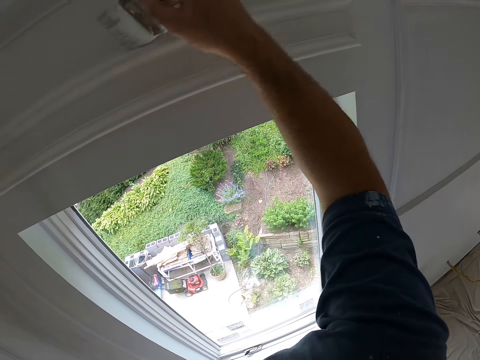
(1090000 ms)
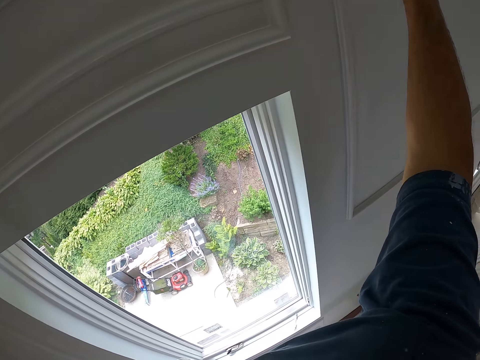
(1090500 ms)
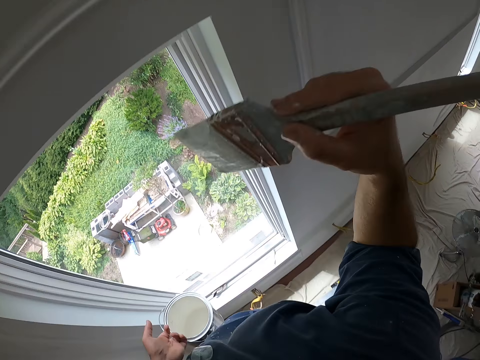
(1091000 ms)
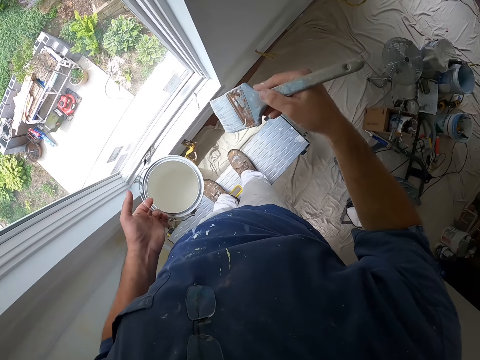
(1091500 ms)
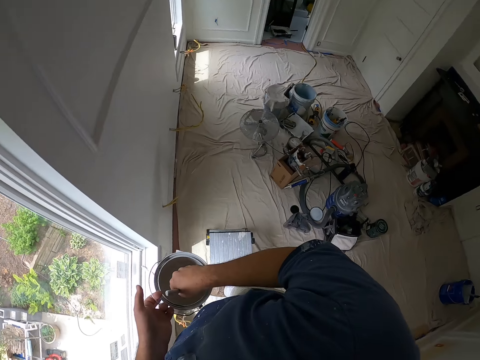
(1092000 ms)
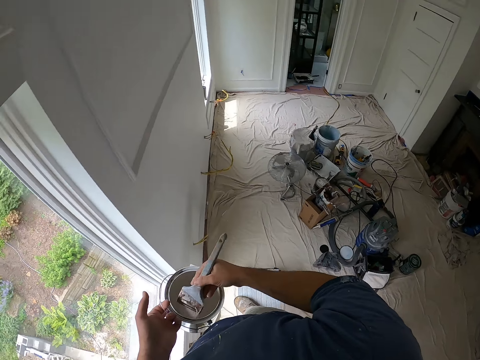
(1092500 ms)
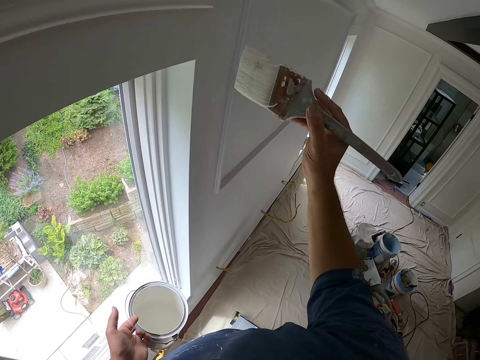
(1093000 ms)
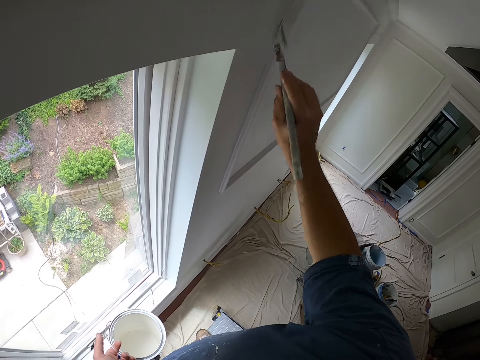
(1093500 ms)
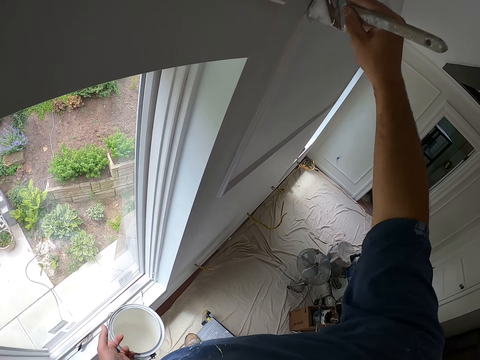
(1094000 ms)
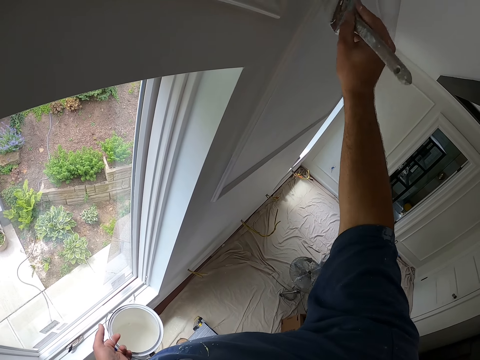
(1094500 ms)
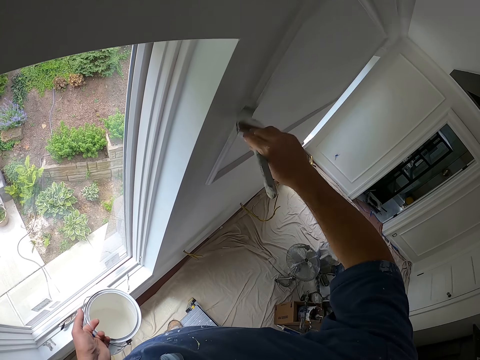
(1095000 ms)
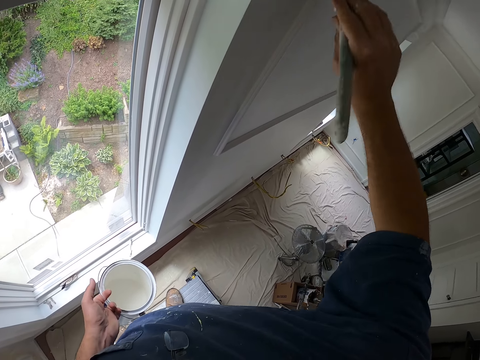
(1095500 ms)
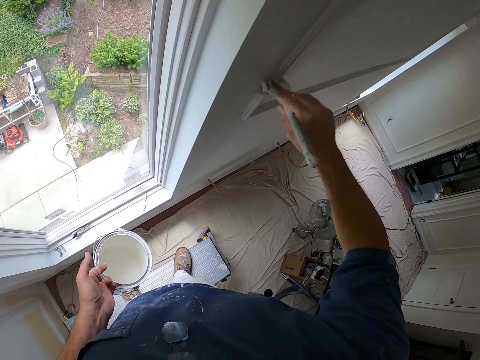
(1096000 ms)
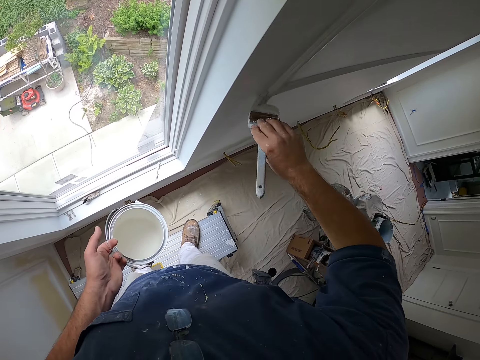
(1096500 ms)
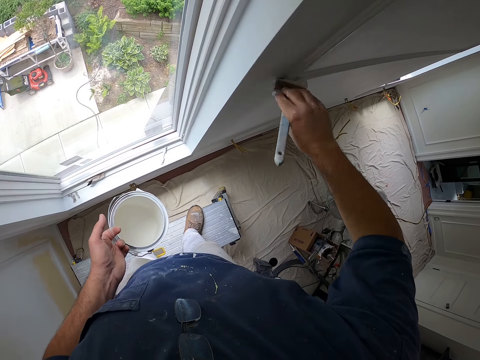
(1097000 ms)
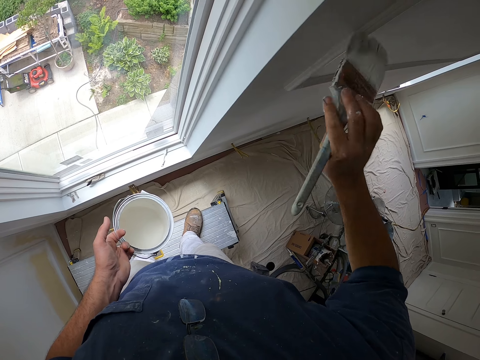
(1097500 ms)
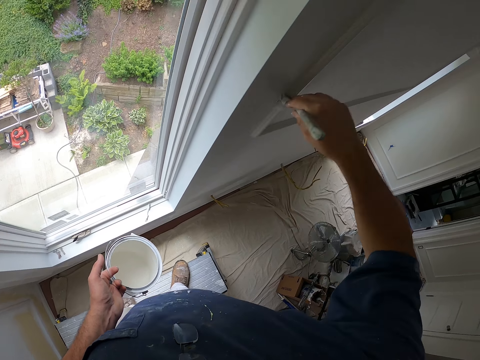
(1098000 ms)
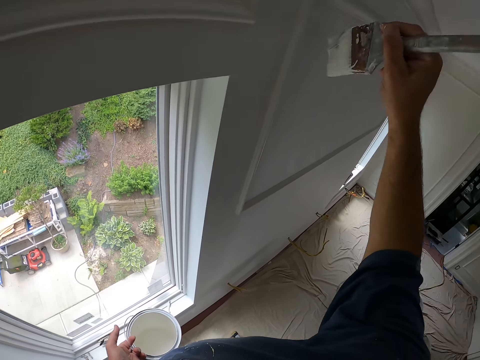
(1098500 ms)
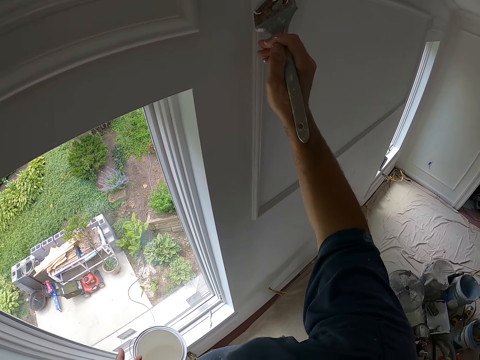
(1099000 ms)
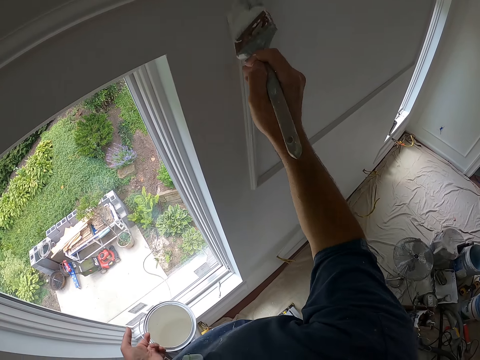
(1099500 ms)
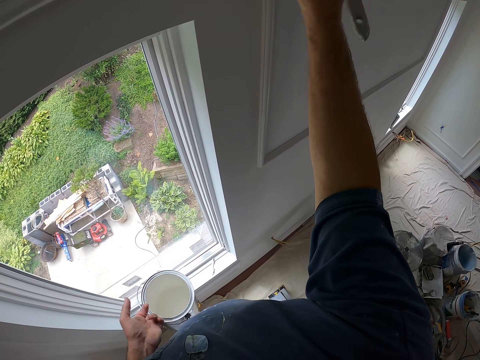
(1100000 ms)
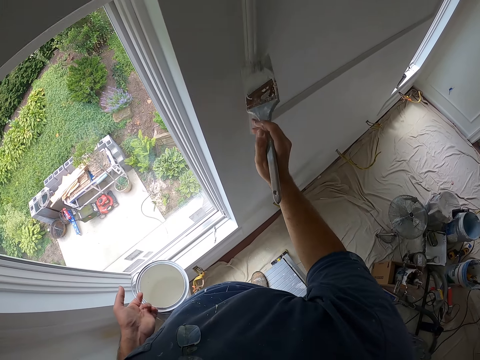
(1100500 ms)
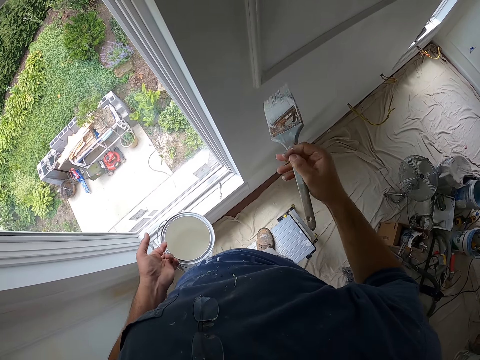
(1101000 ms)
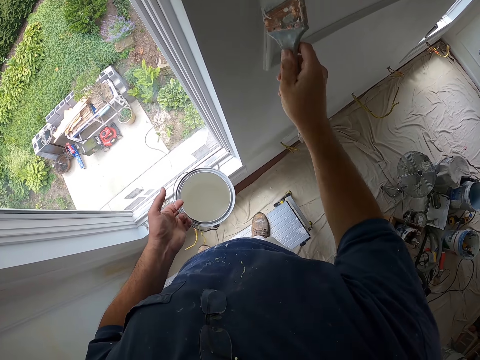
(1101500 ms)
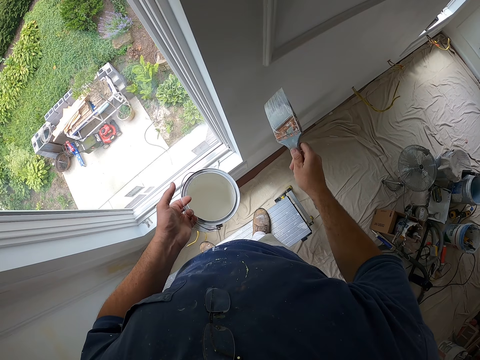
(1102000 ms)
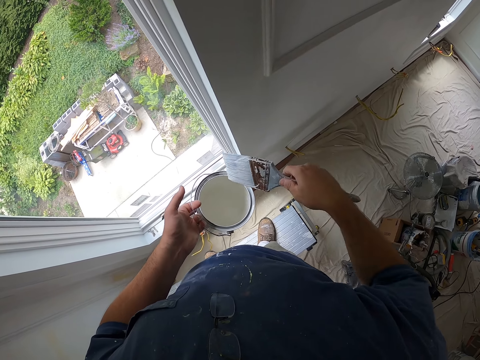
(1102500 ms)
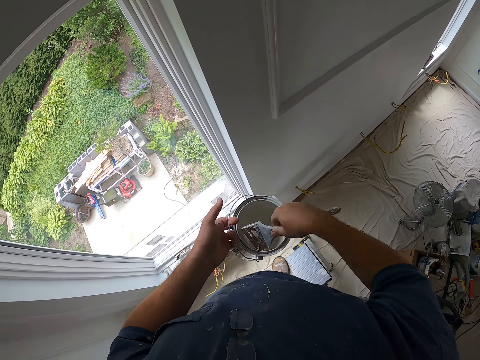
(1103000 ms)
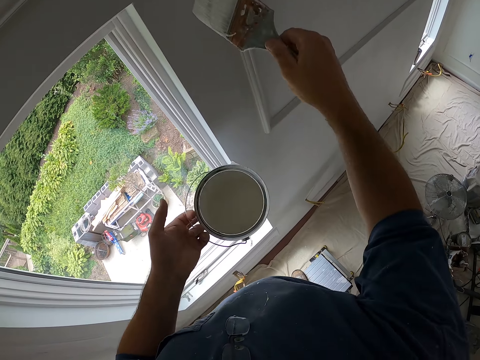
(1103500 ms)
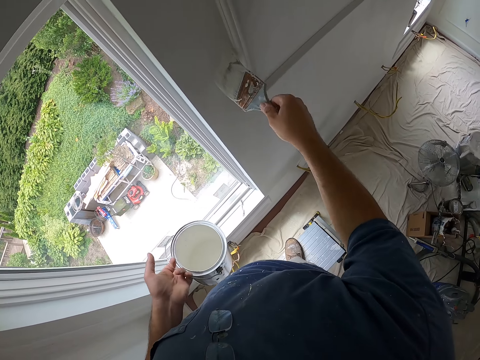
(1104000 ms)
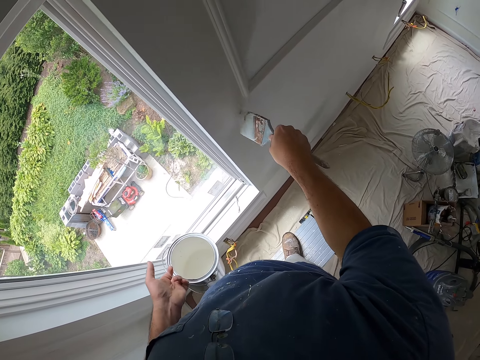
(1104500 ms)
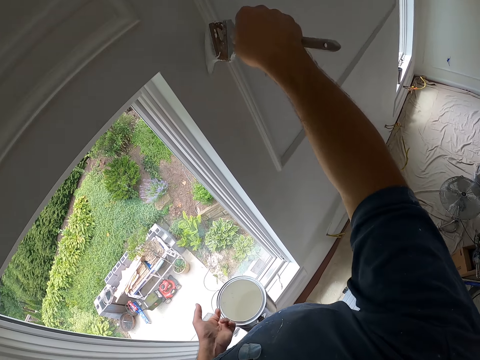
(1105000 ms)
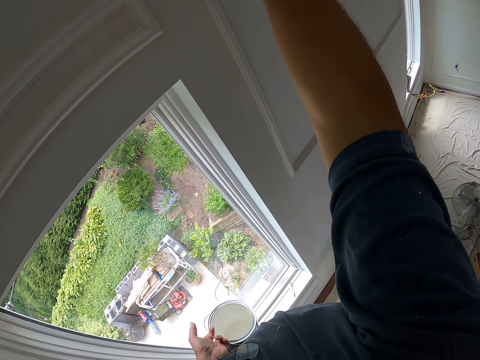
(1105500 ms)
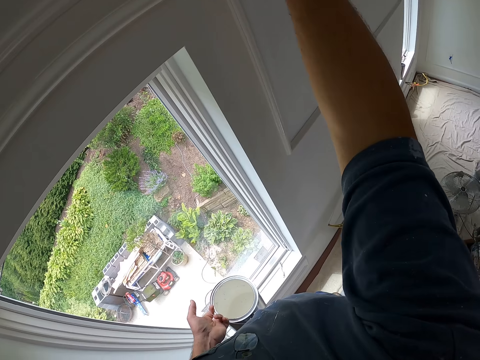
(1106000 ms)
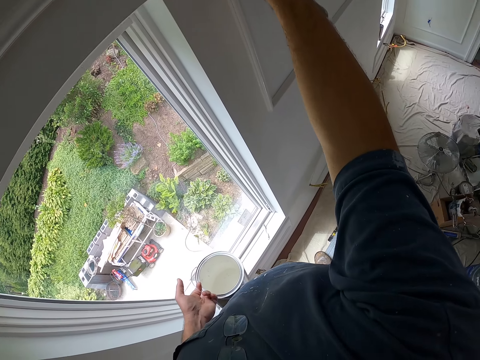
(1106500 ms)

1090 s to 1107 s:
The camera wearer dips the brush into a paint container. He paints the window with the painting brush. He paints the wall with the brush. He inserts the paint brush into the paint container in his left hand, removes the paint brush from the paint container in his left hand, and paints the wall with the paint brush in his right hand.

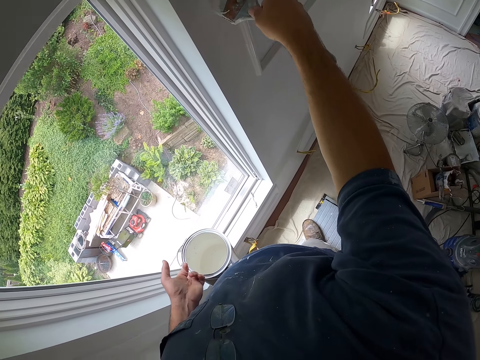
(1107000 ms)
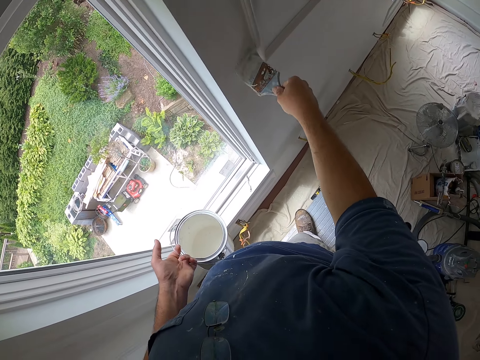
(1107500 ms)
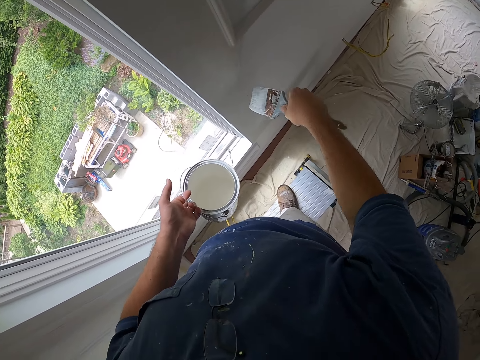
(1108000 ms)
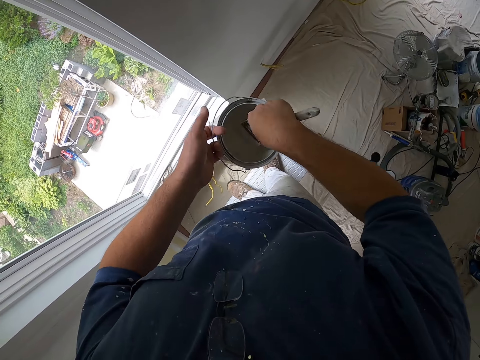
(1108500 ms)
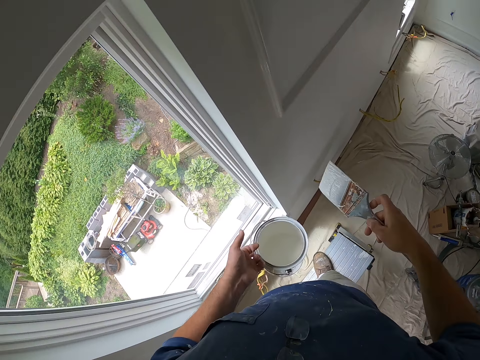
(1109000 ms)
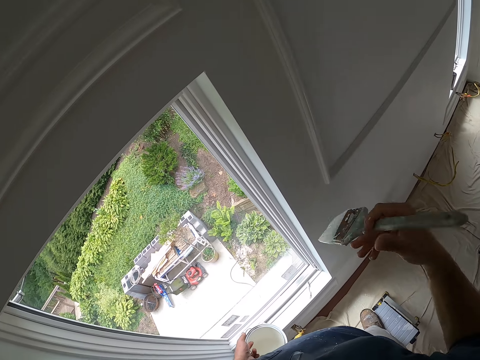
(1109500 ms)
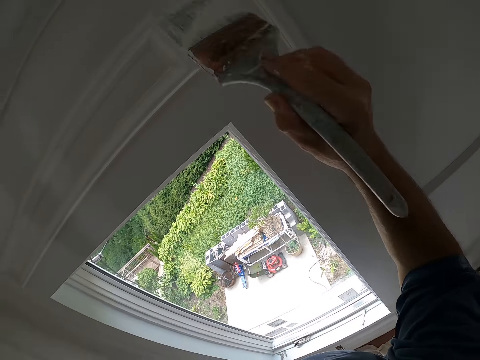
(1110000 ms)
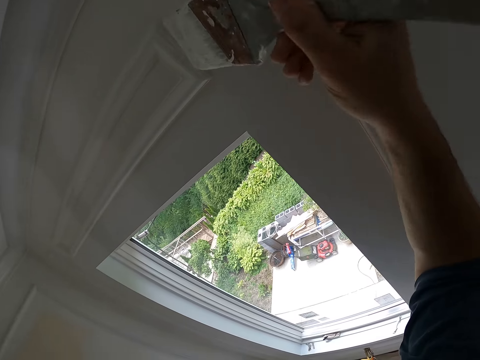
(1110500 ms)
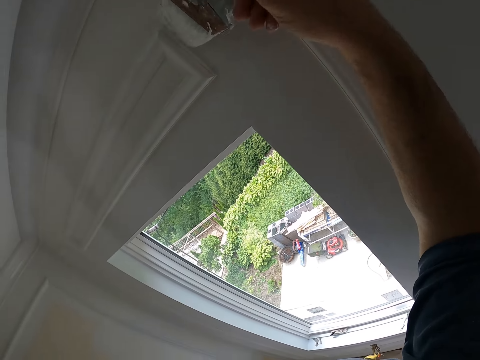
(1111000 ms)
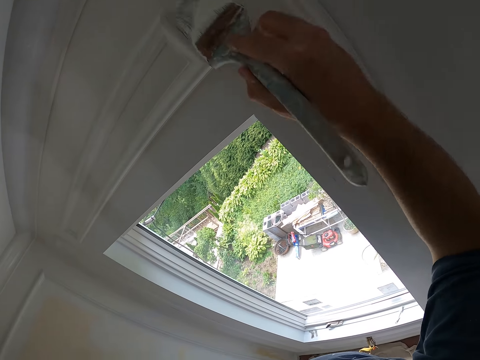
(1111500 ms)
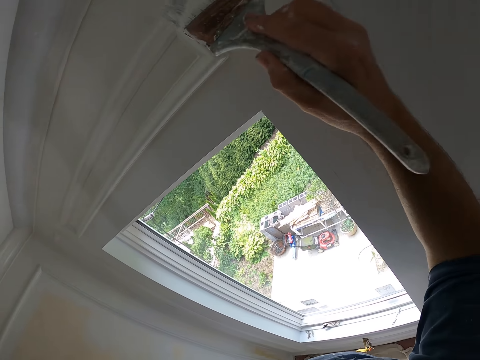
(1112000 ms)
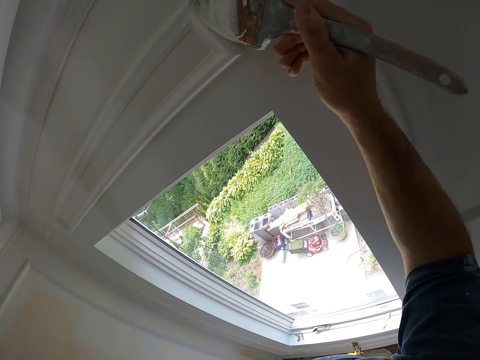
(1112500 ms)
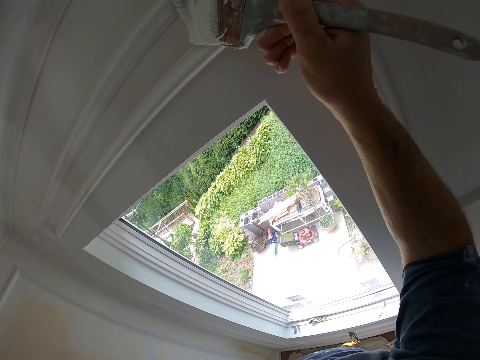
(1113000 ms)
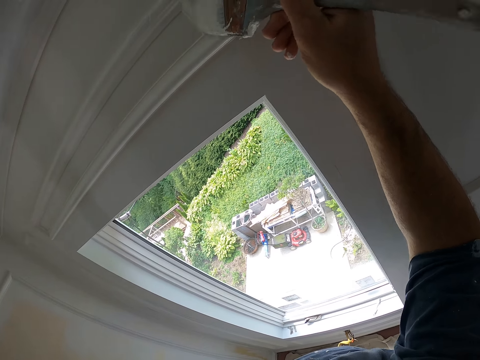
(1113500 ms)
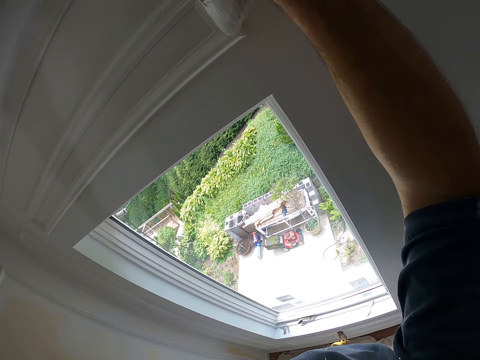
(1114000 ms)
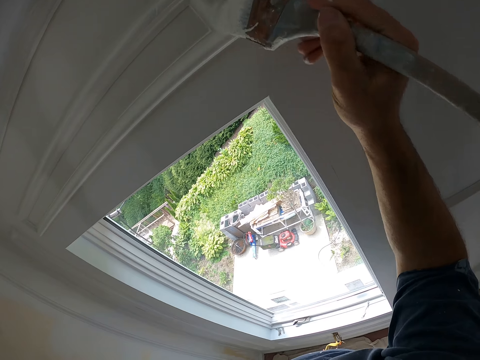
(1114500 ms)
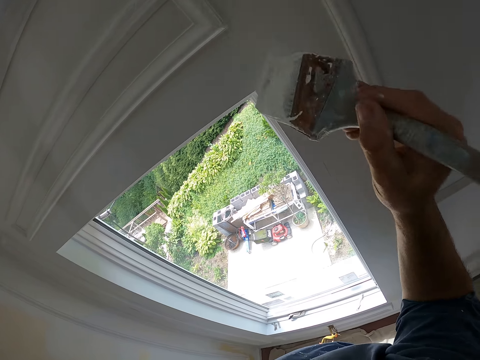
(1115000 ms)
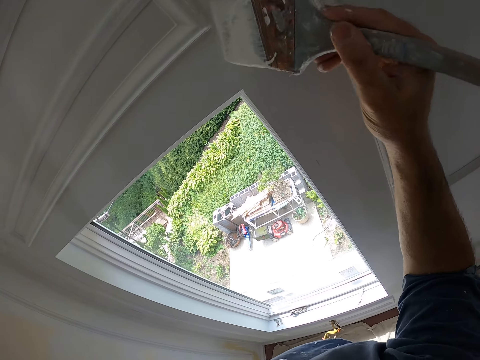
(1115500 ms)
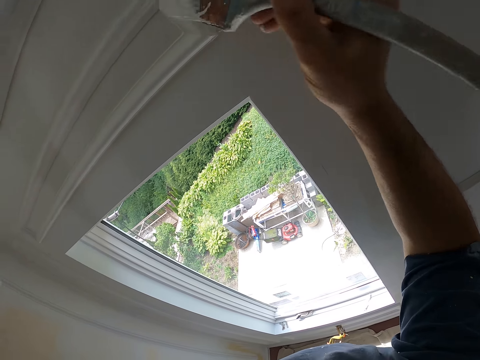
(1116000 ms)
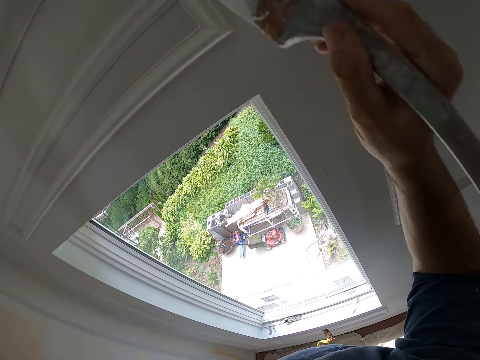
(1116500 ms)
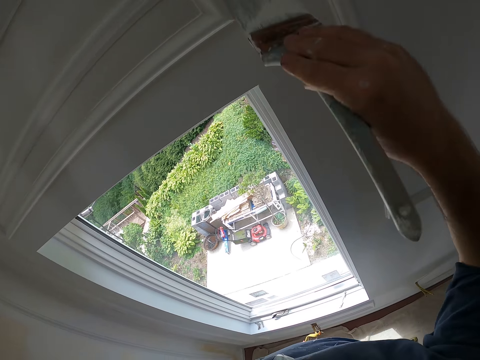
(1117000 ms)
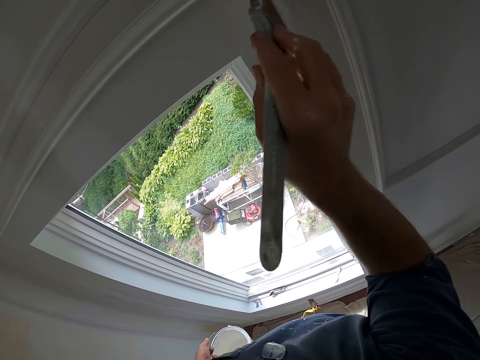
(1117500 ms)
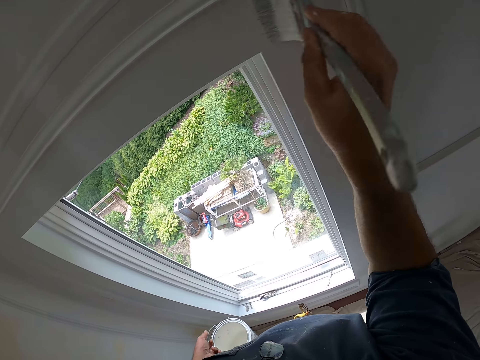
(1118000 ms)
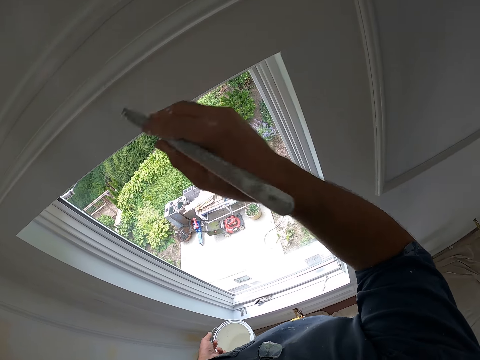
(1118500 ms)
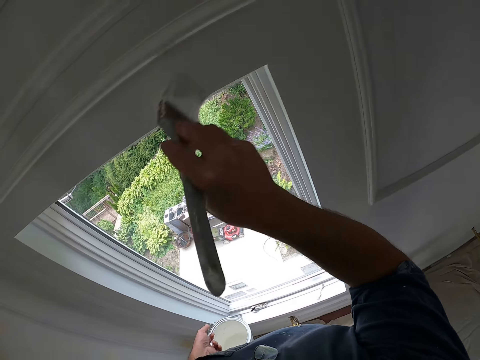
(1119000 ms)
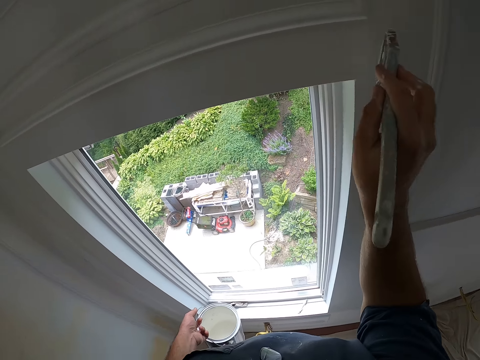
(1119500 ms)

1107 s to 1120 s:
The camera wearer inserts the paint brush into the paint container in his left hand. He removes the paint brush from the paint container in his left hand. He paints the wall with the paint brush in his right hand.
